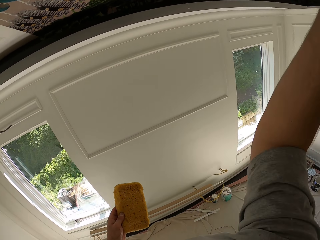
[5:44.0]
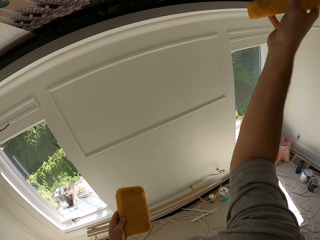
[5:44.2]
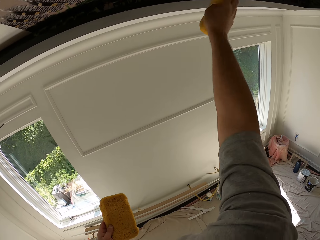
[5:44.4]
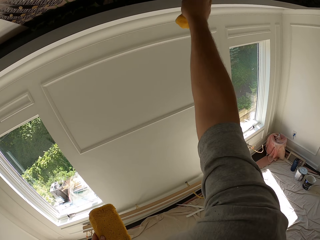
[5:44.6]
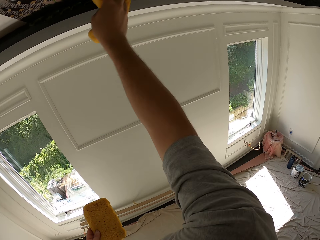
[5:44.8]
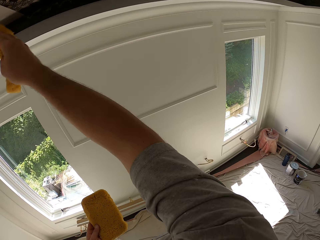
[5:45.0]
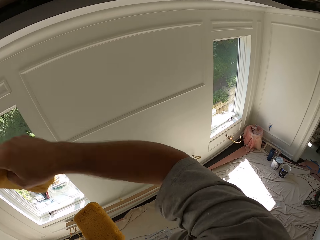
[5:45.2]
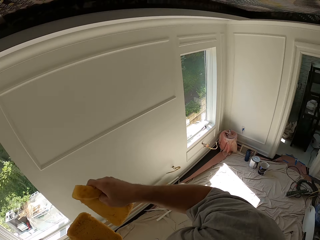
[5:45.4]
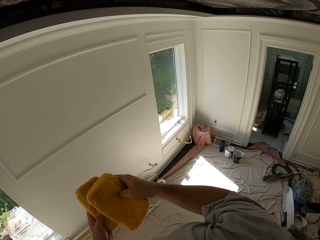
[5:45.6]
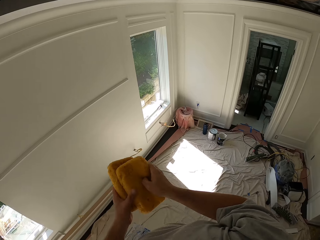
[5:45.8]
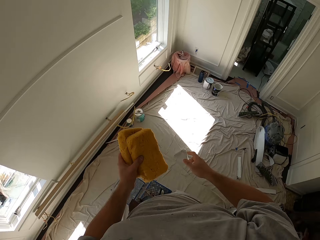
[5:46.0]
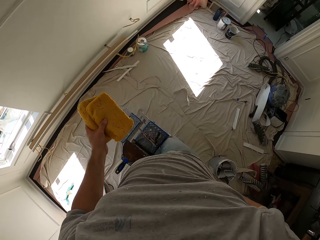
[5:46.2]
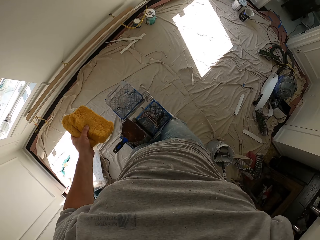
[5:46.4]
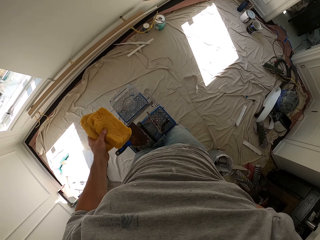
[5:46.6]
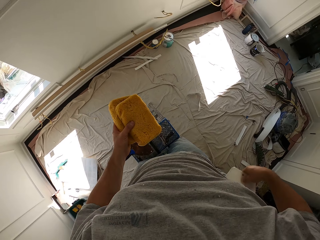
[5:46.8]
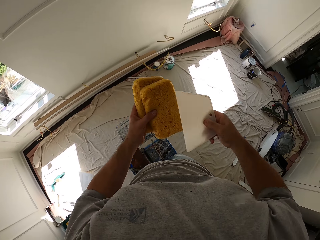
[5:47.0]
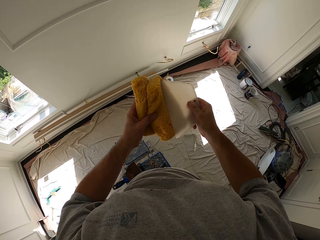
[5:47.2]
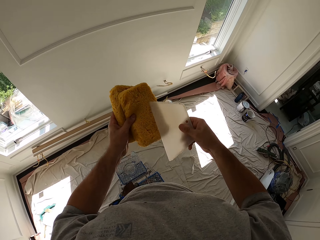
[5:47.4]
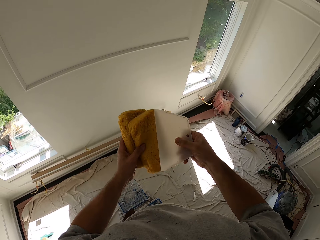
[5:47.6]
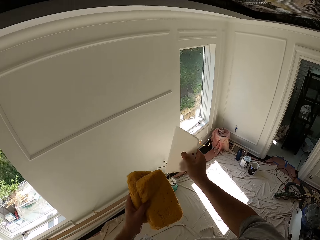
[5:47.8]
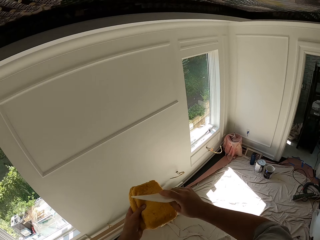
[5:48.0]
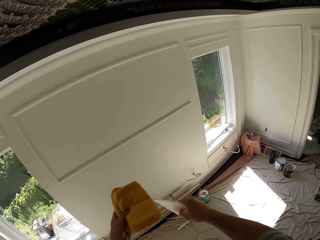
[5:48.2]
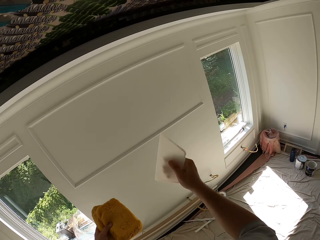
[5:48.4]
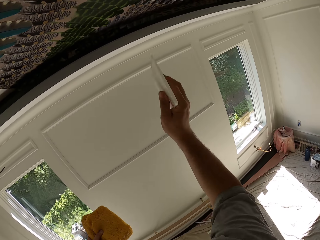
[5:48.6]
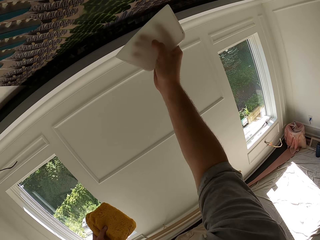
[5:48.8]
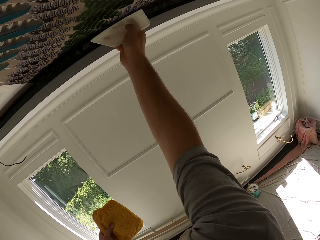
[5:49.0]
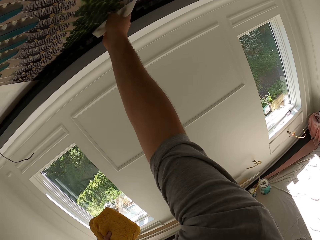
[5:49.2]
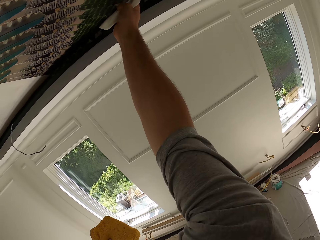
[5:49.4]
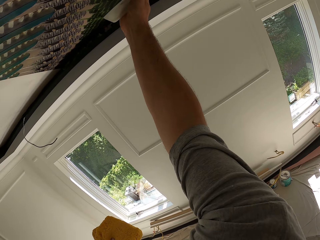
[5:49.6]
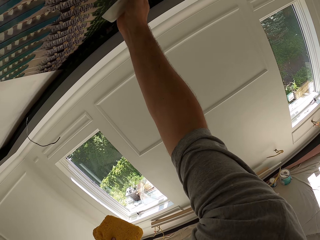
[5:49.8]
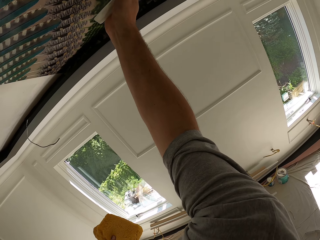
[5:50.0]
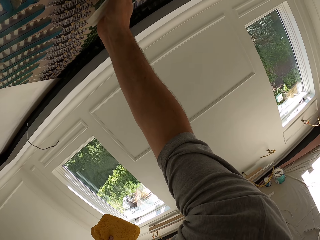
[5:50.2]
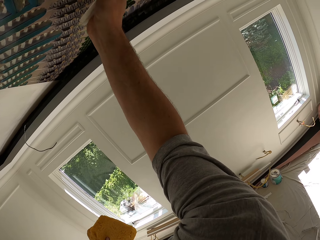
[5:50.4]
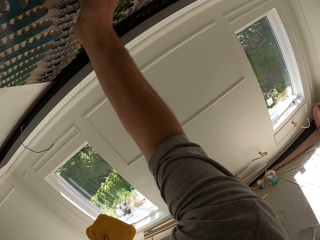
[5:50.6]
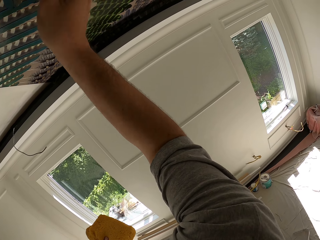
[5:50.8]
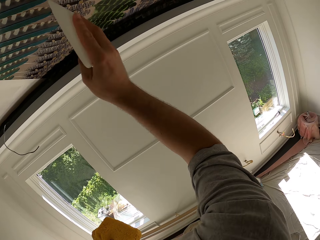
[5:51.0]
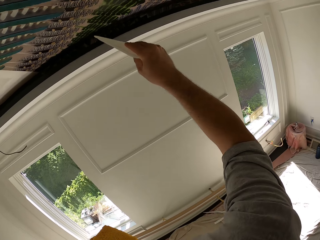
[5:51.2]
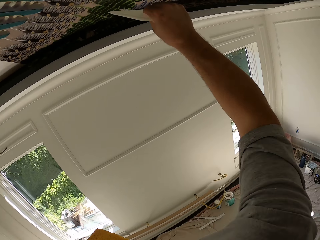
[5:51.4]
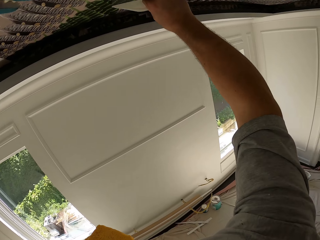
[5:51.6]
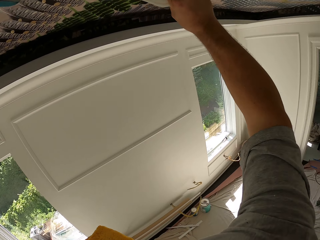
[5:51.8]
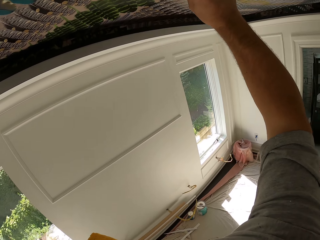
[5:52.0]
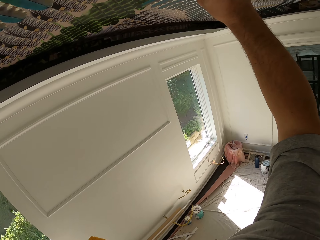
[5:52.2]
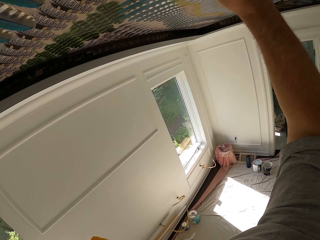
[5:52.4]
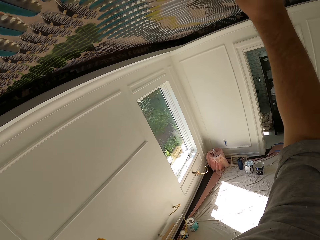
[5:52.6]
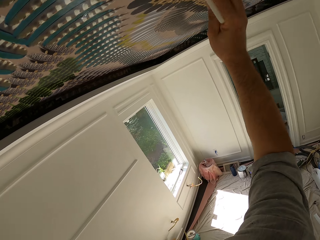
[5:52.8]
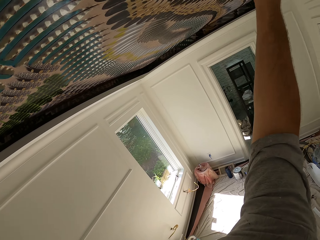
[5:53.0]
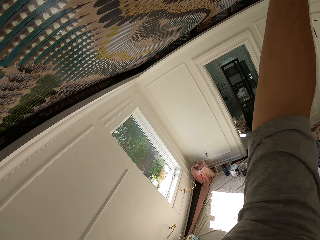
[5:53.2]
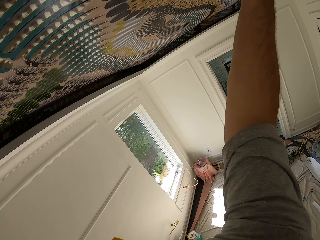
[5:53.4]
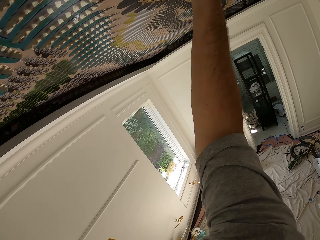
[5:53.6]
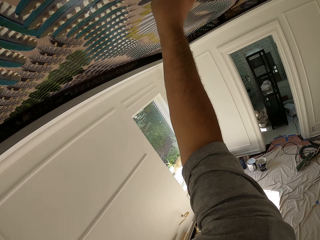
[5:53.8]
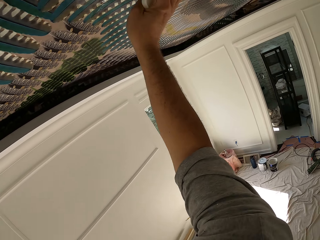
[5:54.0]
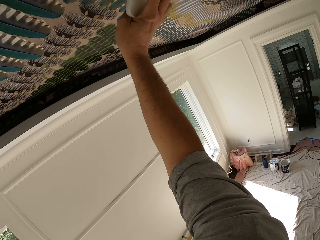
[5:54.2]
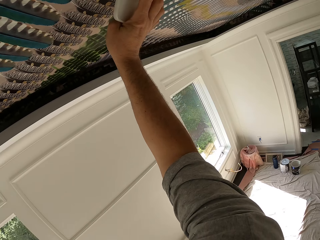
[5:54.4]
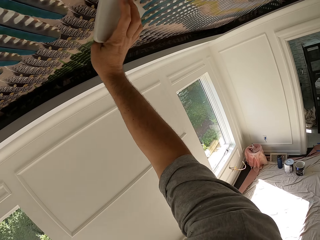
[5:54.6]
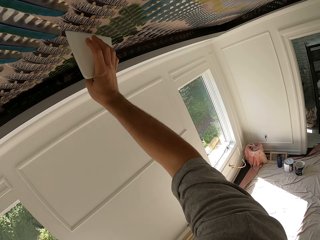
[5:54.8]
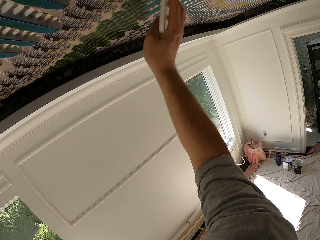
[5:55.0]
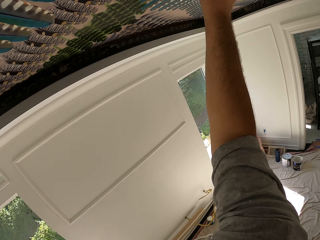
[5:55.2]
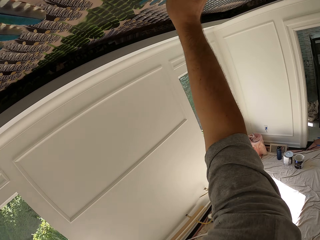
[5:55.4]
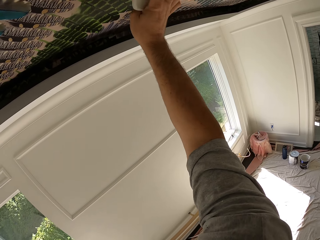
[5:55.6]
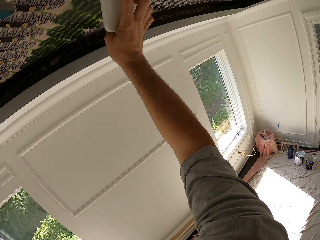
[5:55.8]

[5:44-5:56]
The camera wearer stops wiping the wallpaper using a sponge. He puts the second foam in his left hand. He takes a wallpaper flattener or smoother from his back pocket. He wipes the wallpaper smoother on the foam. He smoothens the wallpaper on the ceiling with the wallpaper smoother.

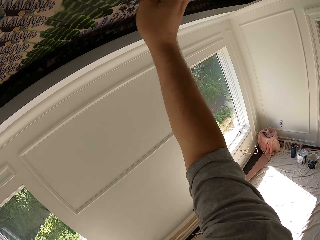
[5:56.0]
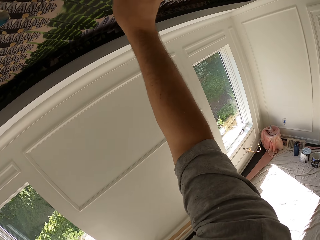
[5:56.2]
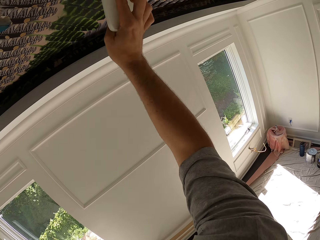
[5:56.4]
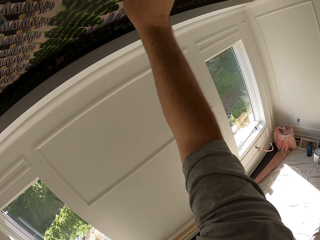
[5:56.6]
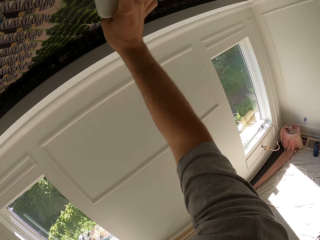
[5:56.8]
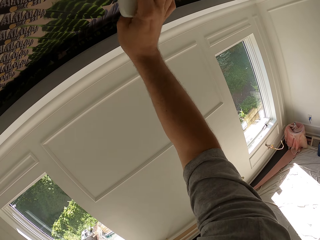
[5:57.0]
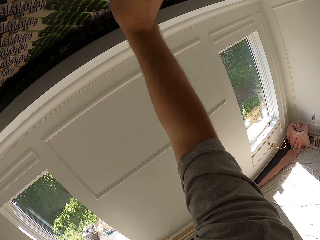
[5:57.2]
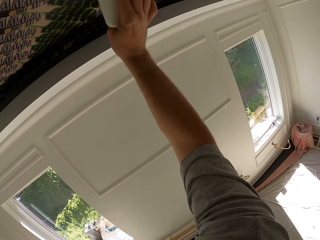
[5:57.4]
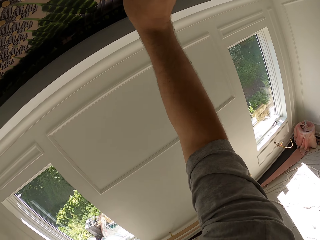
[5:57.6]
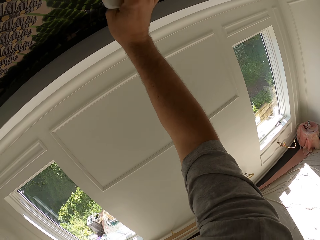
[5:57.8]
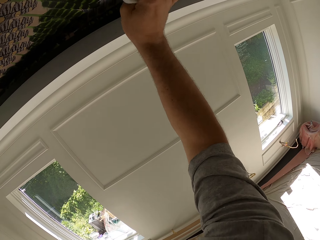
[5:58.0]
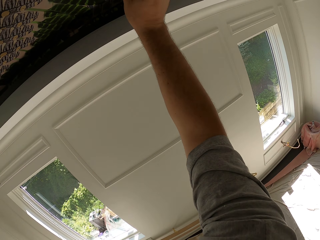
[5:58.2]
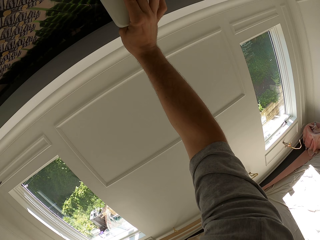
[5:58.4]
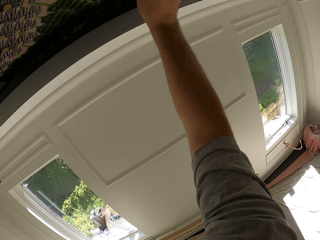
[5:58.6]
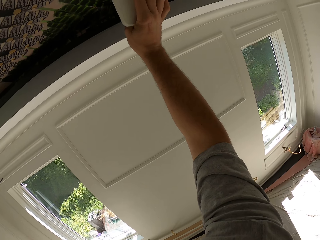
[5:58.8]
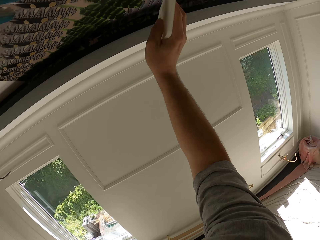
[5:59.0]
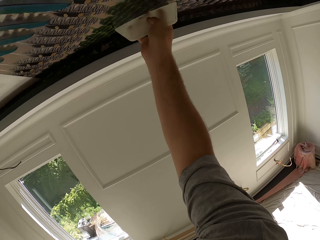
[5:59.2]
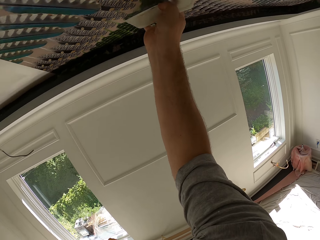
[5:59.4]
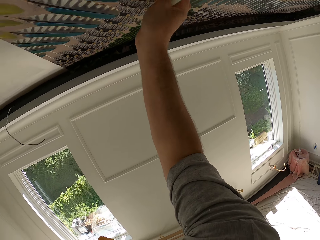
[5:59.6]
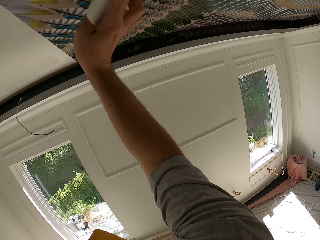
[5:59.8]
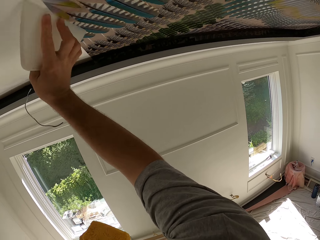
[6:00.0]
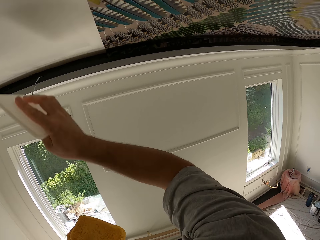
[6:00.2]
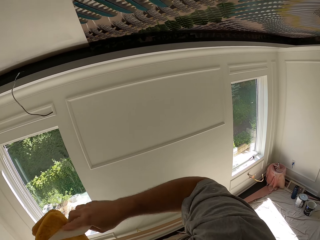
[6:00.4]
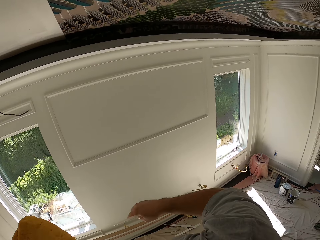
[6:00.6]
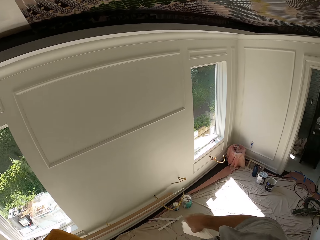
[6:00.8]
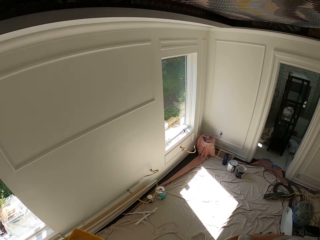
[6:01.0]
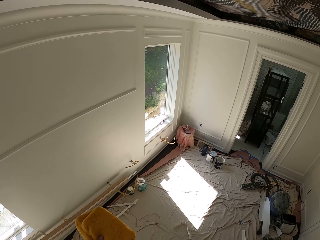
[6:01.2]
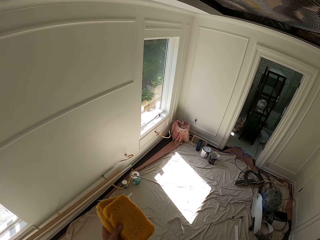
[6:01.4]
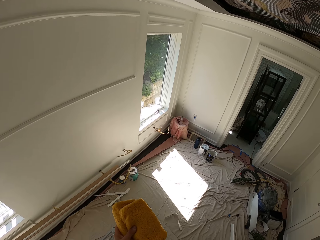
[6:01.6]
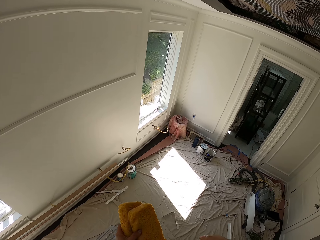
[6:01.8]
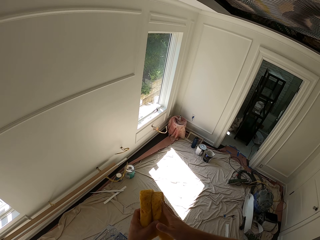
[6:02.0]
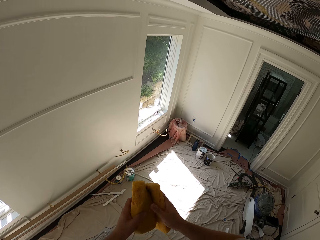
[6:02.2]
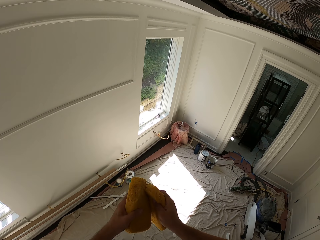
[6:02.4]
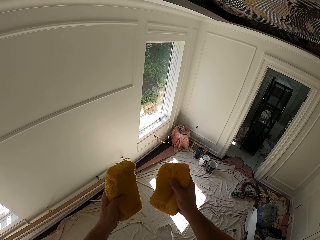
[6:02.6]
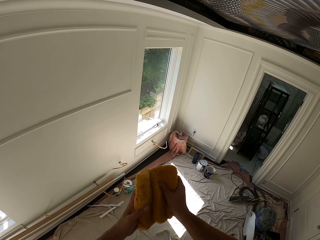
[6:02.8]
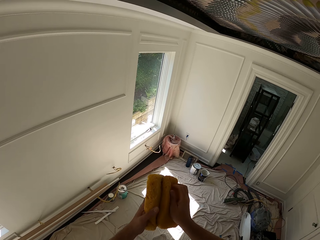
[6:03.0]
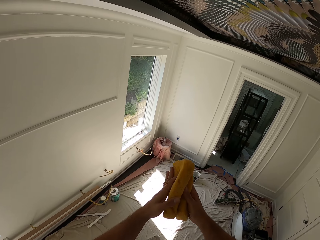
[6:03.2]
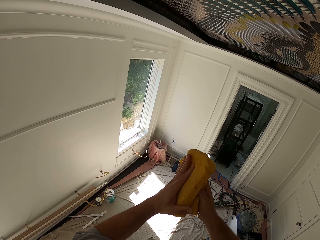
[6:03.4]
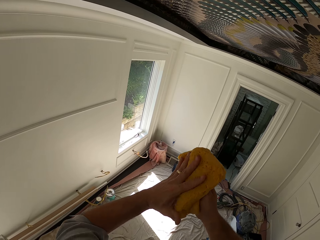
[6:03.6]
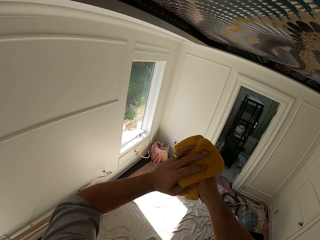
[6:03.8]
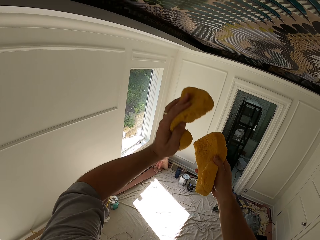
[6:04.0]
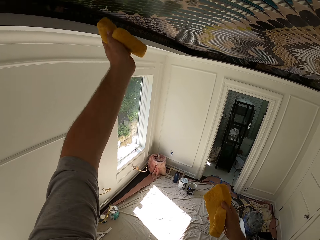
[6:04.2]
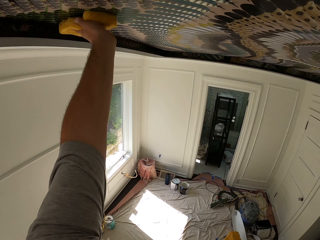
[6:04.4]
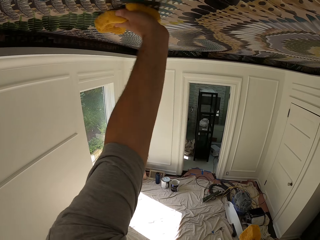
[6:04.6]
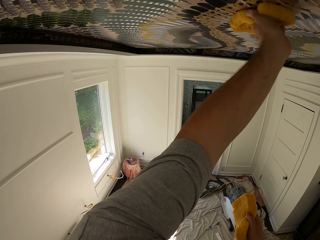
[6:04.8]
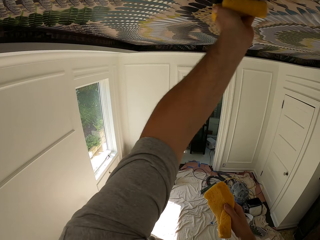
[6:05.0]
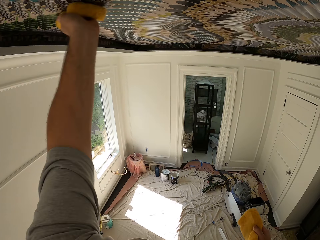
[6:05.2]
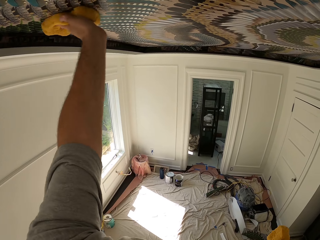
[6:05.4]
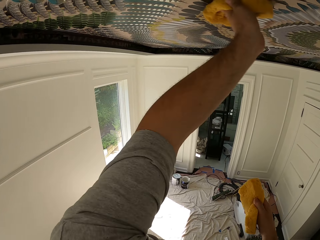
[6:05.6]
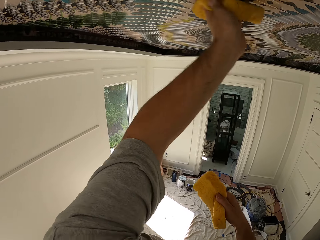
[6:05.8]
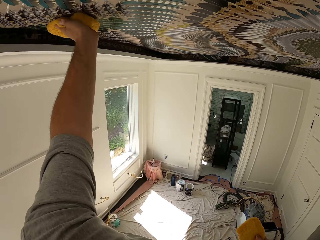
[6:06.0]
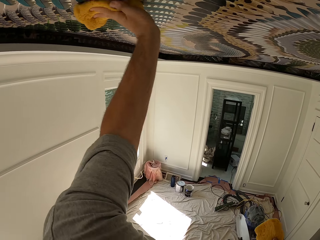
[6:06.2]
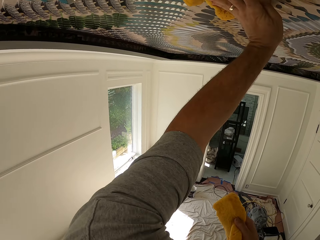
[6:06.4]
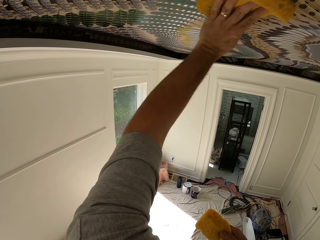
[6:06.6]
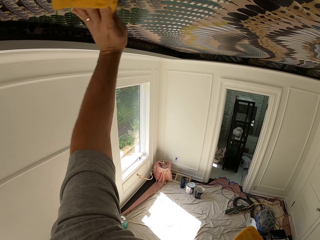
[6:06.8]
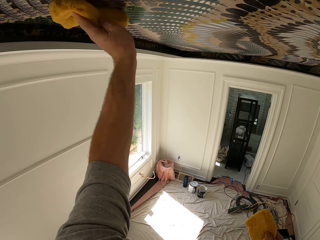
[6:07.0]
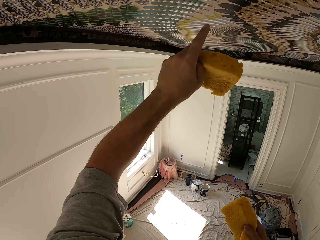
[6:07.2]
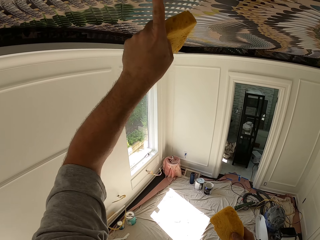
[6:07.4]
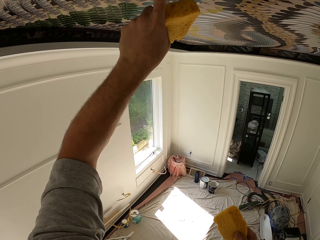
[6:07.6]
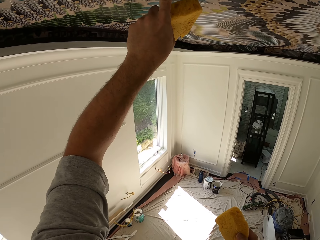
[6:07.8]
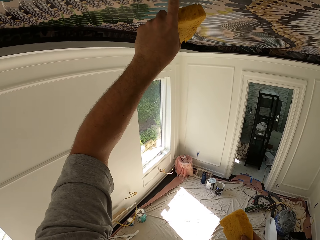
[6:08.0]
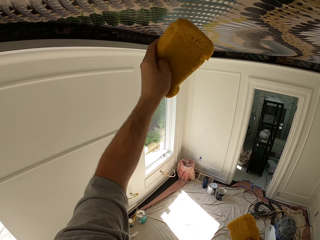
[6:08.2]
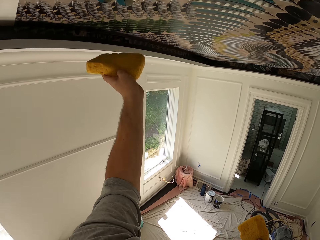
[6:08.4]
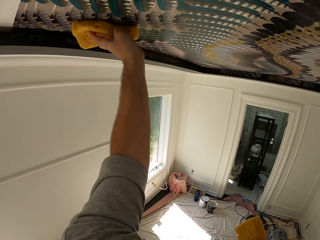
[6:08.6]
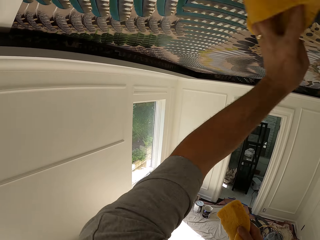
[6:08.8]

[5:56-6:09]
The camera wearer wipes the wallpaper flattener or smoother on the sponge or foam. He puts the wallpaper smoother in his pocket. He holds one of the foams with his right hand. He wipes the wallpaper on the ceiling with the foam in his left hand.
